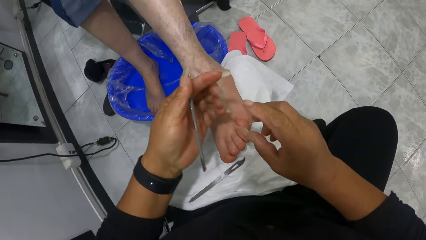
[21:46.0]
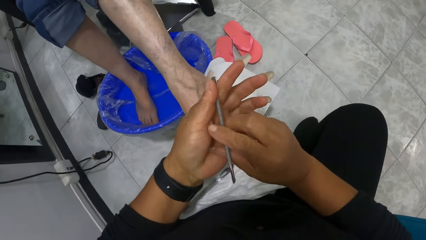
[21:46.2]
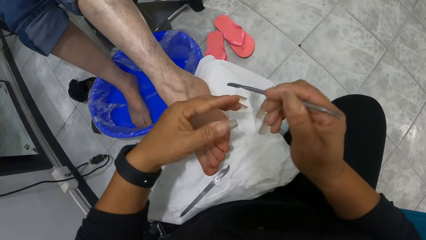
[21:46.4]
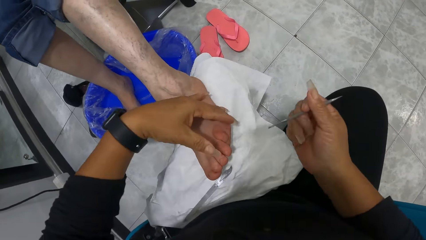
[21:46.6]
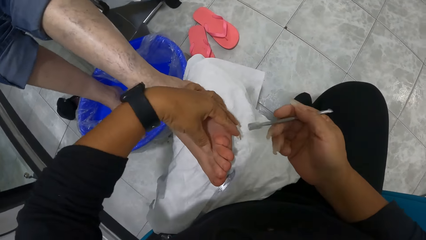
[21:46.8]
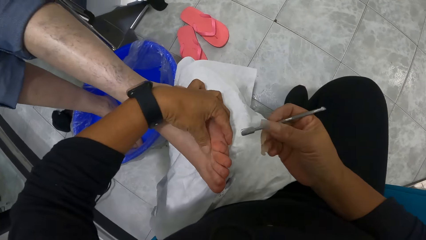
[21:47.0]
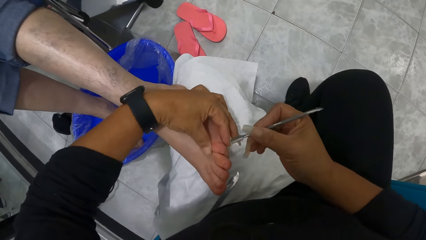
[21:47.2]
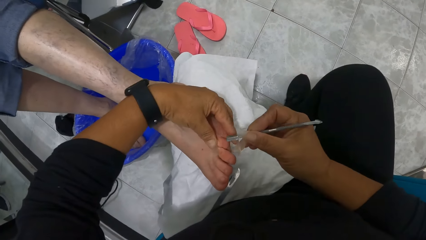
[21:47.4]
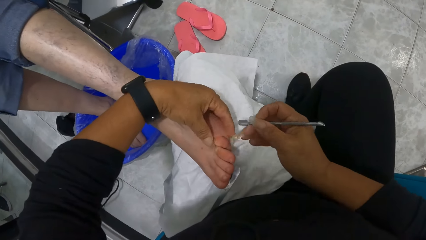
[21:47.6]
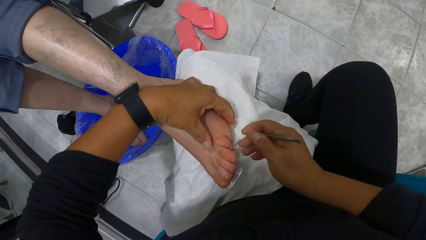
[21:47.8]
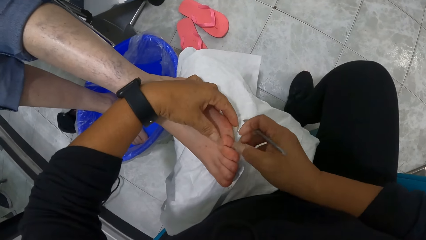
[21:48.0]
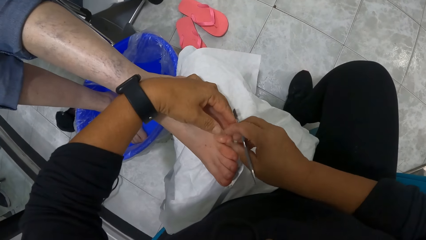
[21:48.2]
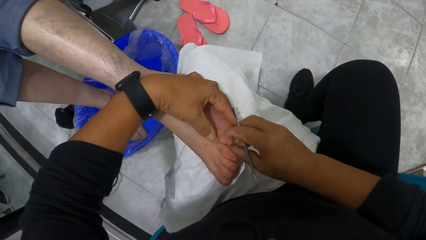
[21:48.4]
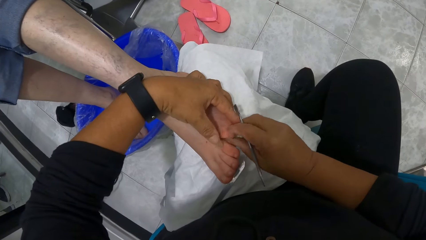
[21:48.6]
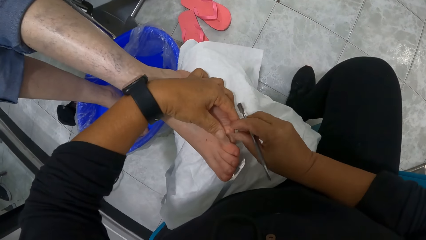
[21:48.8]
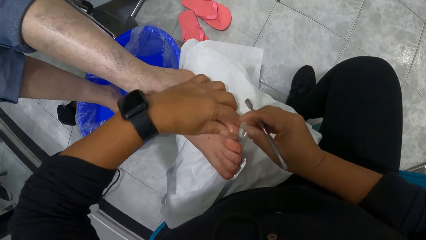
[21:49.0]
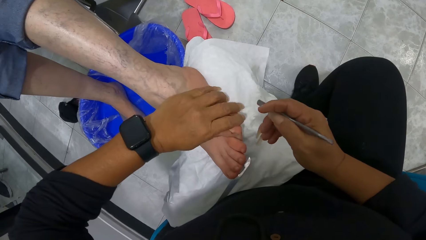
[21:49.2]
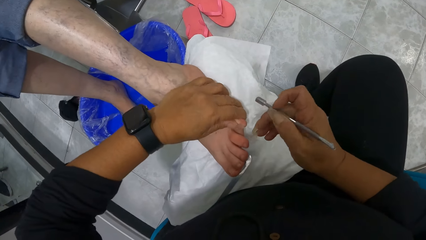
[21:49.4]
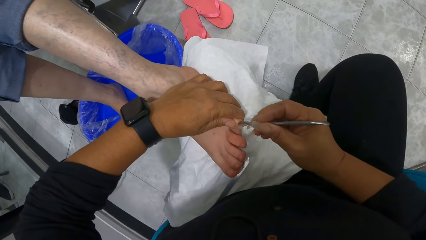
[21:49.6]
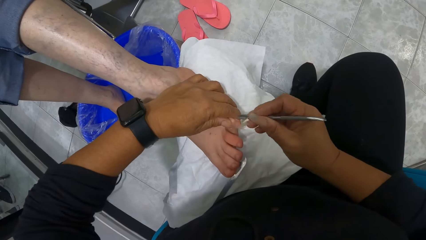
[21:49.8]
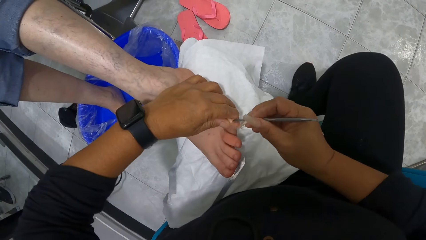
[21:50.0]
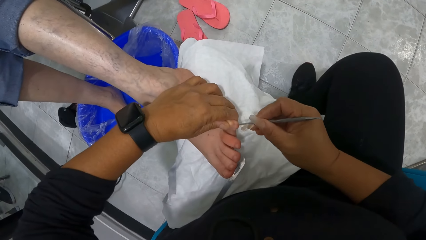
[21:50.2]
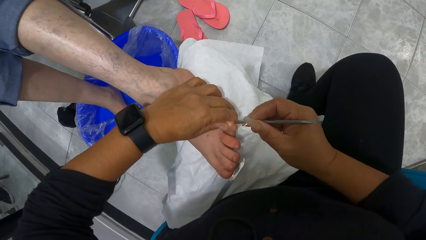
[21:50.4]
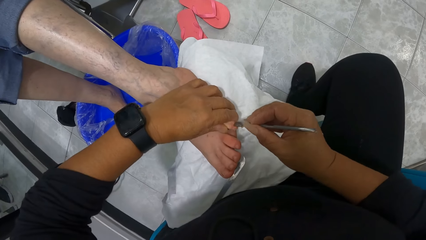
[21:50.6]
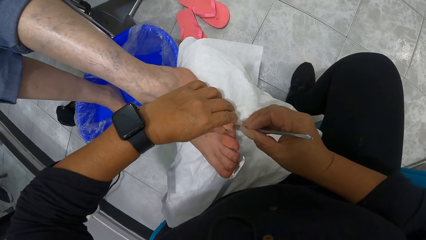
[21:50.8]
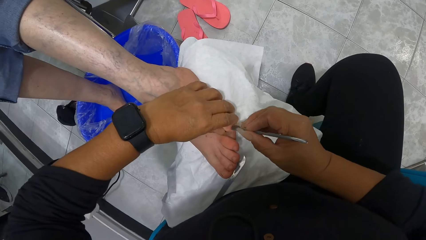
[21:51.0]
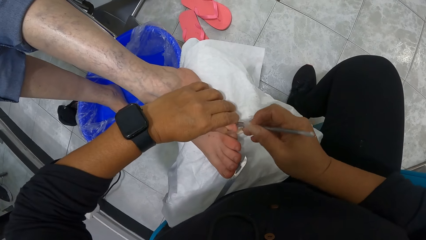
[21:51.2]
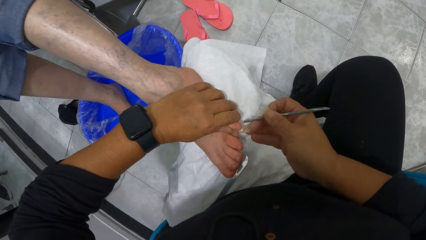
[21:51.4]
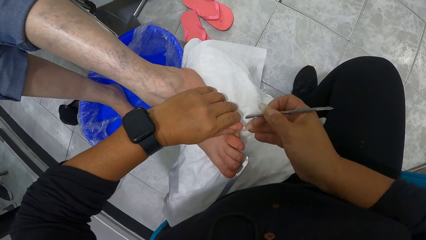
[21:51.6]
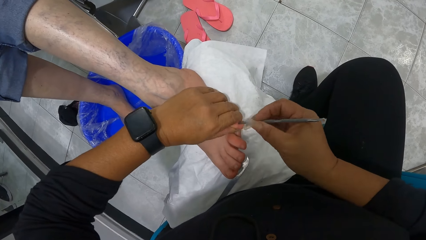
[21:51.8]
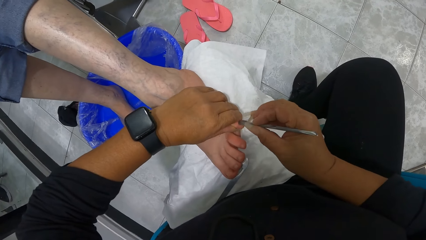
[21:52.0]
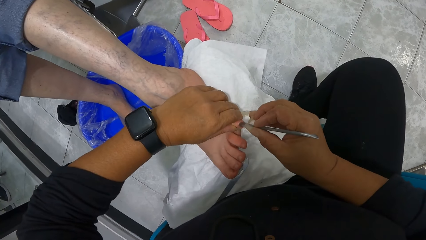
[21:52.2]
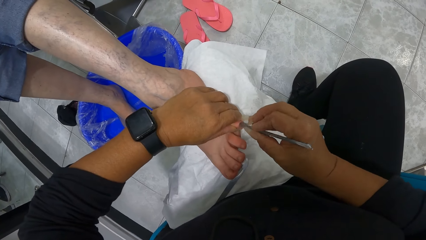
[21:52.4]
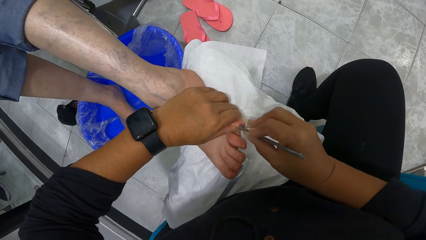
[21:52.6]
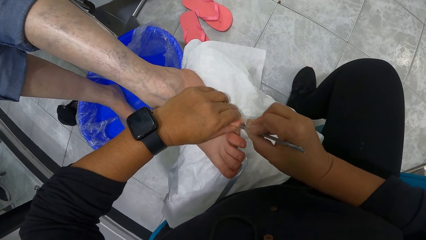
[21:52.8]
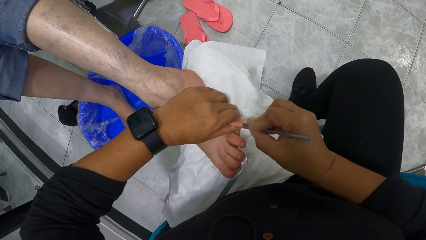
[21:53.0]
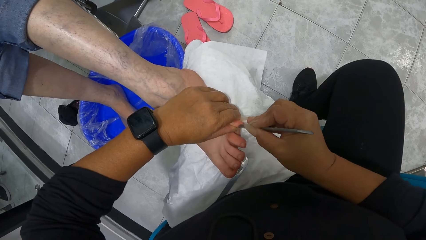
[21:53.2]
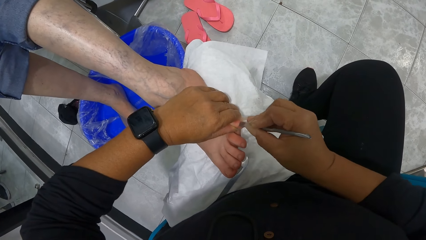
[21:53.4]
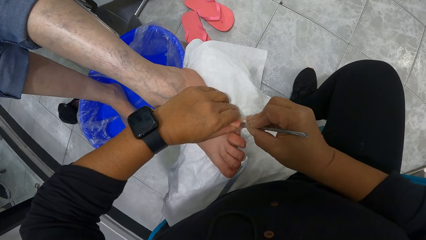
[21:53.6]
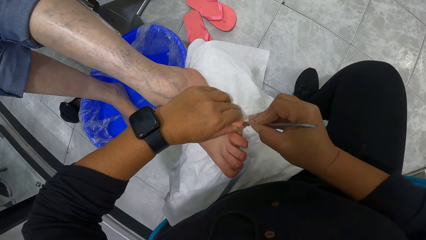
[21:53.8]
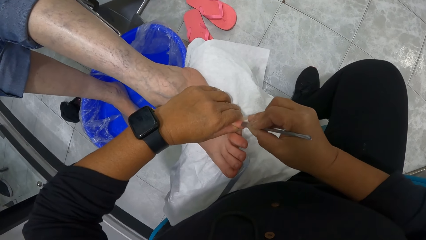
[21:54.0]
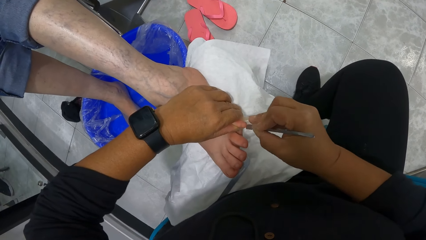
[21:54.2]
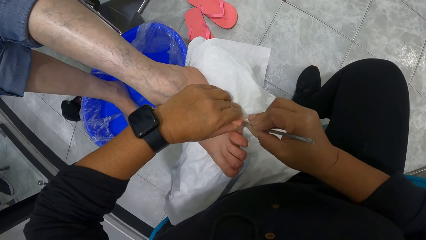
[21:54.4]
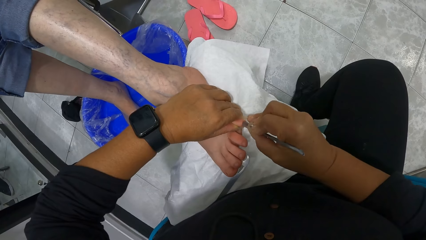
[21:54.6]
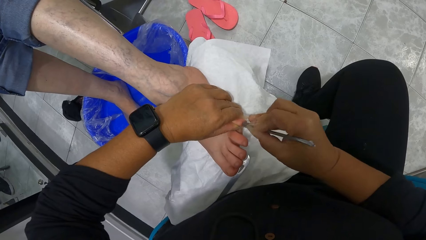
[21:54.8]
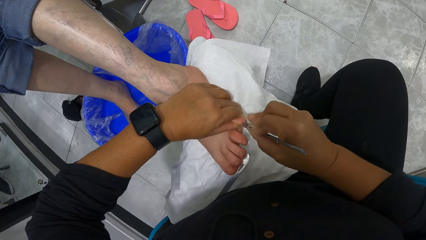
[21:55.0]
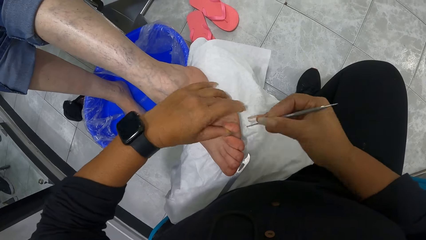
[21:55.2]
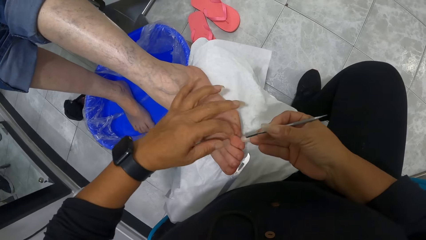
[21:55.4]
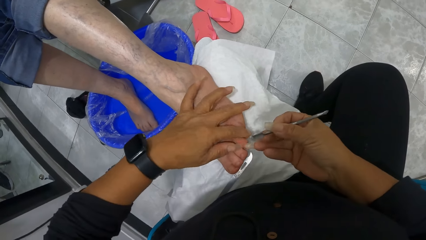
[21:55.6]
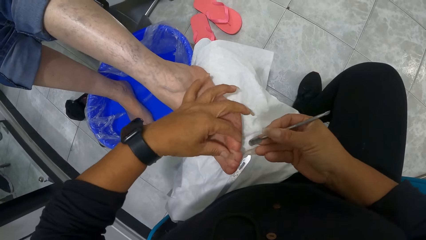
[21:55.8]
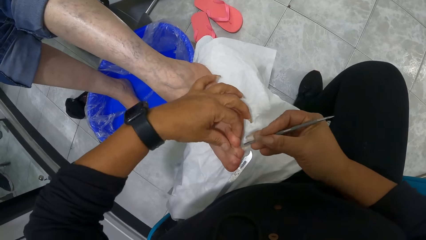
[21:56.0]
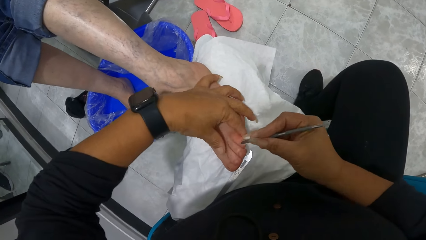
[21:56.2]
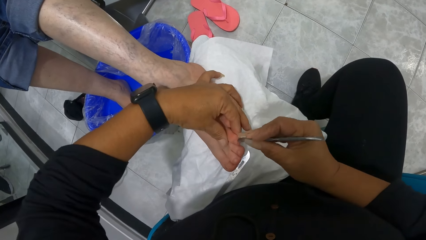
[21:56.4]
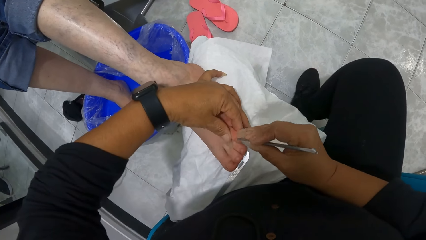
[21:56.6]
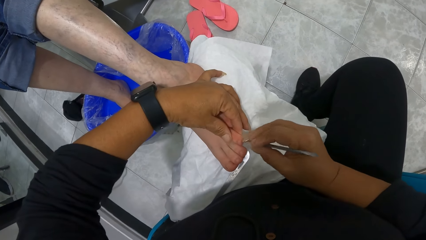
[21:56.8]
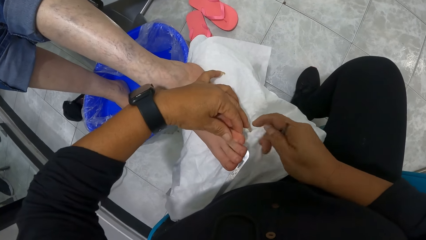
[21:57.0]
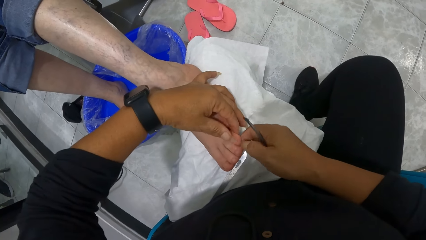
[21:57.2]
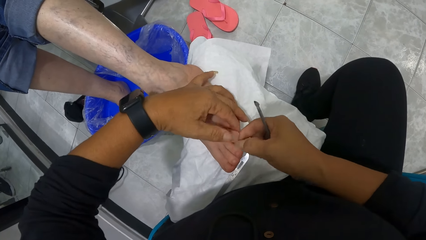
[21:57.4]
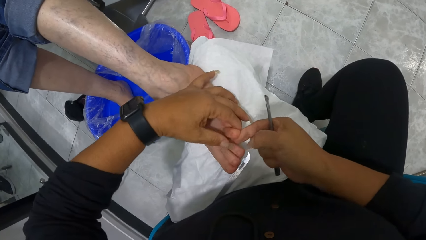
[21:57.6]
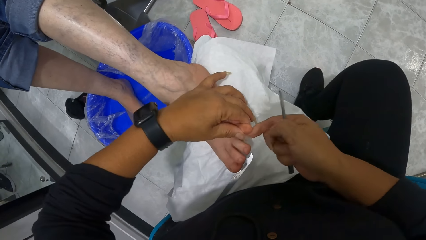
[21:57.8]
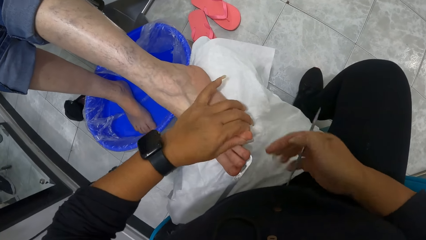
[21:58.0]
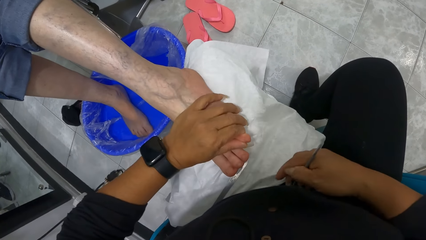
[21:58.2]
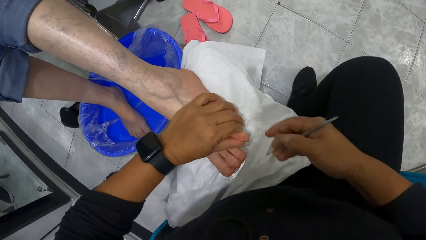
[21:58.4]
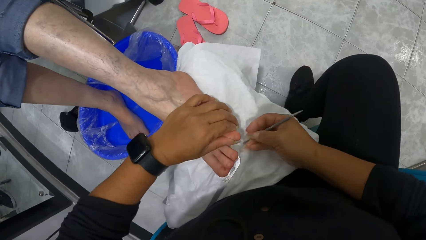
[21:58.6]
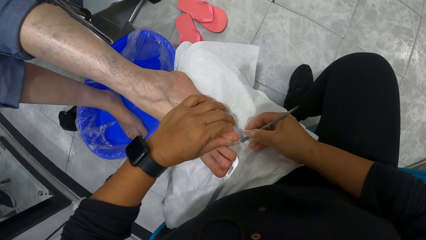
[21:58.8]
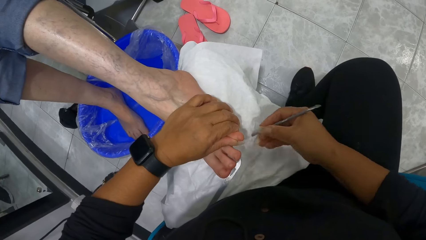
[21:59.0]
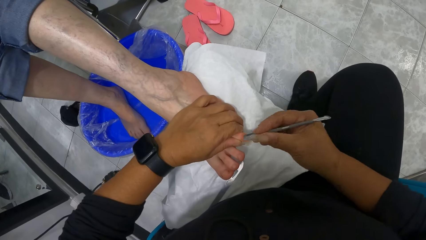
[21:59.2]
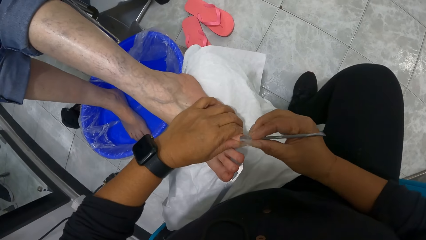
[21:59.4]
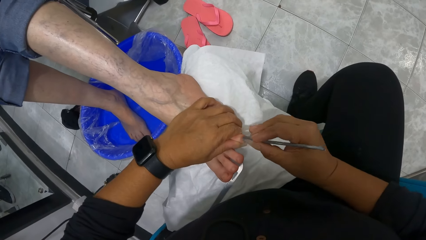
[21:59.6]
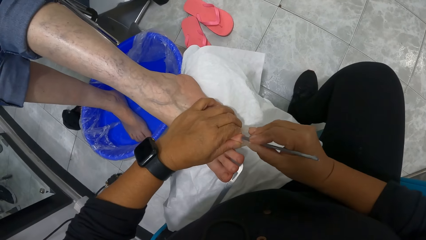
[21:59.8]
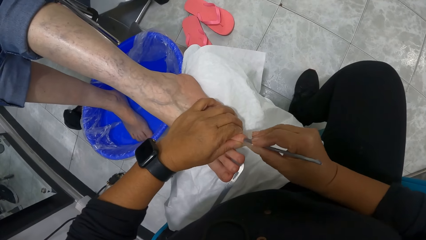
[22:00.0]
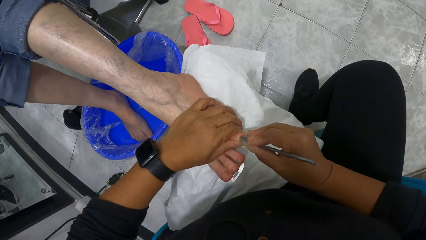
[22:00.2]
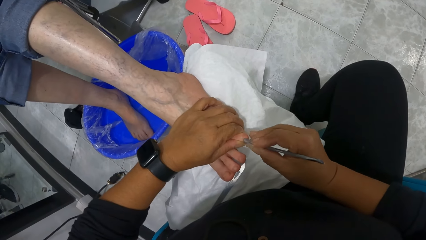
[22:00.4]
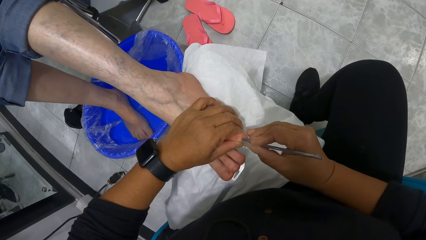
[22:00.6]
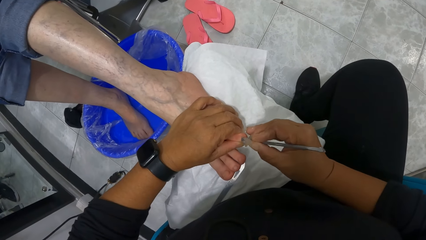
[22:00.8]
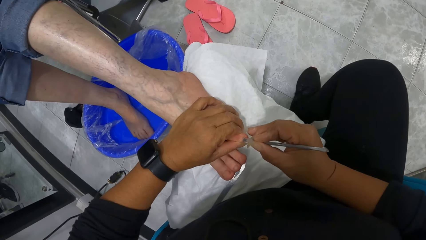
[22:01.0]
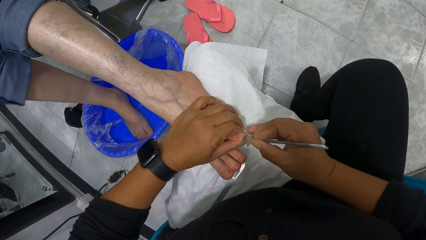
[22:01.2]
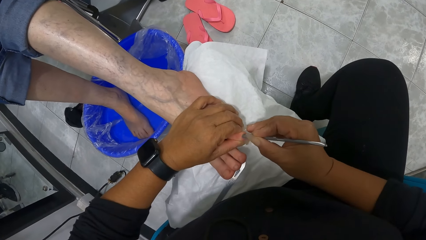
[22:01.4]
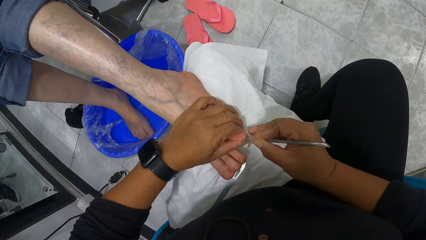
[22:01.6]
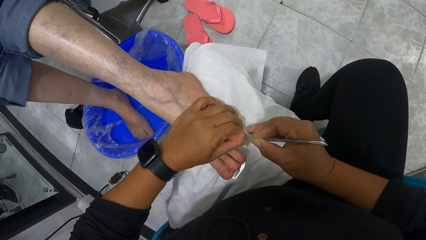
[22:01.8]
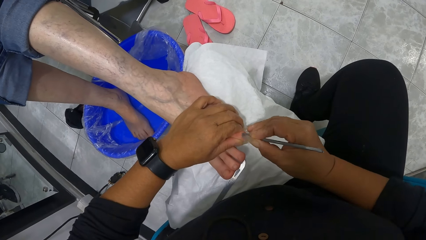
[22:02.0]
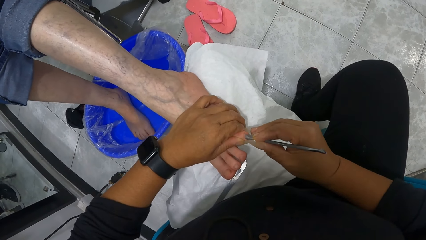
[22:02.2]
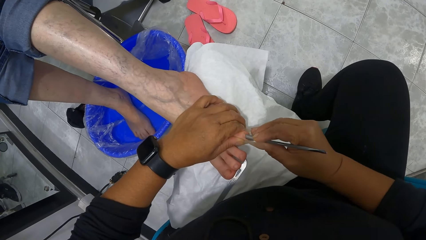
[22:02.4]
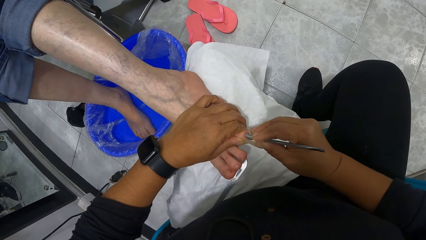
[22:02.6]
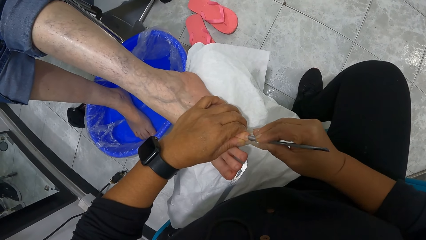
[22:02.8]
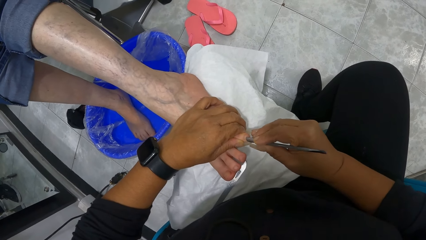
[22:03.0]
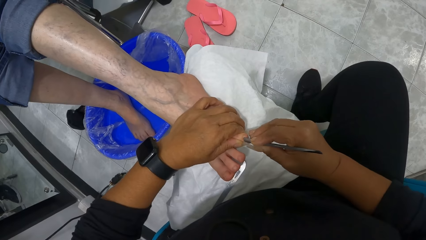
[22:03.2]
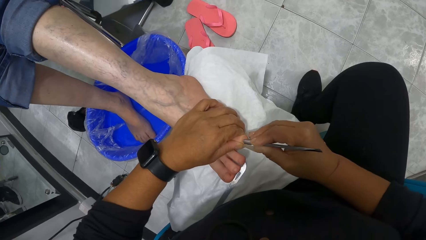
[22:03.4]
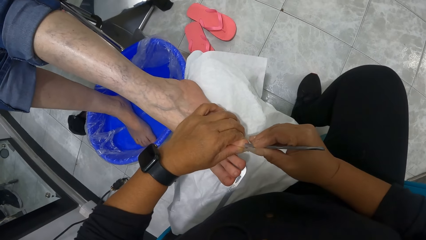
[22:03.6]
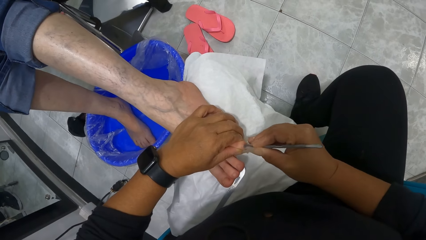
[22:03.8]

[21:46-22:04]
The camera wearer drops a nail file in her right hand on the towel on her lap. She passes the nail file in her left hand to her right hand. She dries the woman's foot with a towel. She holds the woman's left leg with her left hand. She holds the woman's small toe with her right hand. She holds the woman's small toe with her left hand. She files the woman's small toe with the nail file in her right hand. She holds the woman's toe with her left hand. She files the woman's toe nail with the nail file in her right hand.
